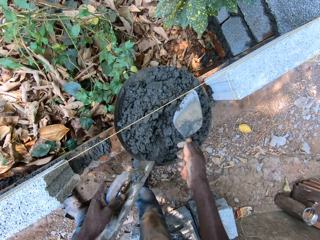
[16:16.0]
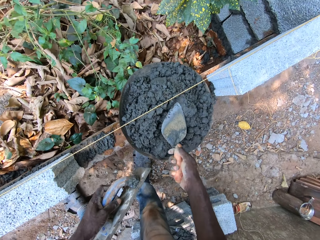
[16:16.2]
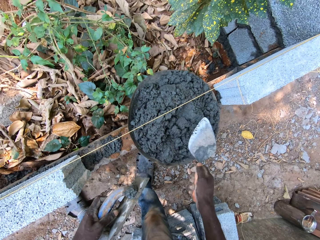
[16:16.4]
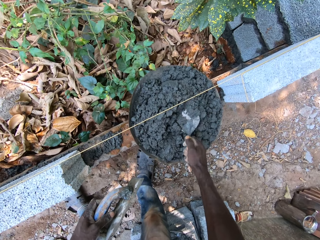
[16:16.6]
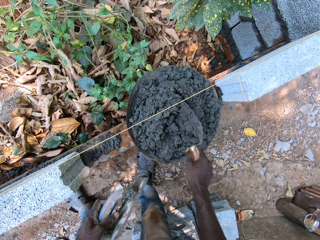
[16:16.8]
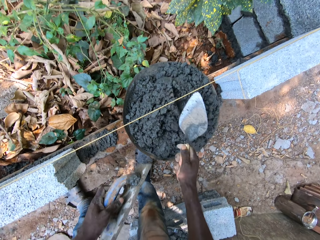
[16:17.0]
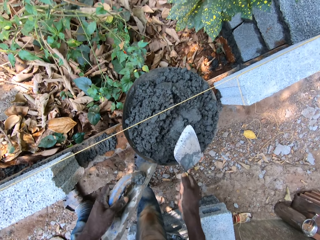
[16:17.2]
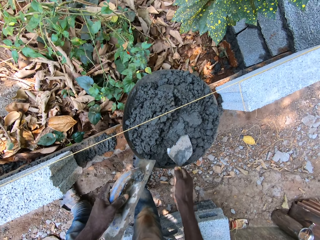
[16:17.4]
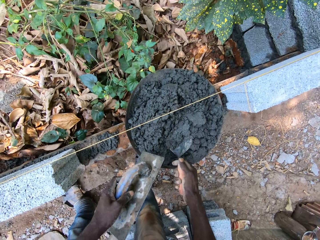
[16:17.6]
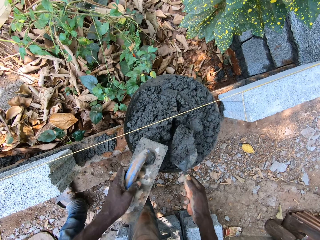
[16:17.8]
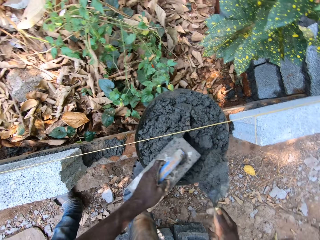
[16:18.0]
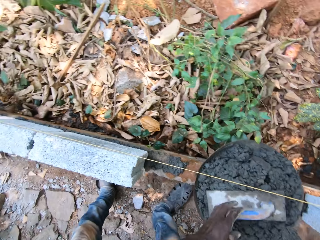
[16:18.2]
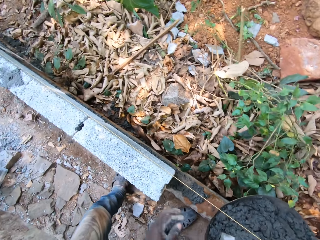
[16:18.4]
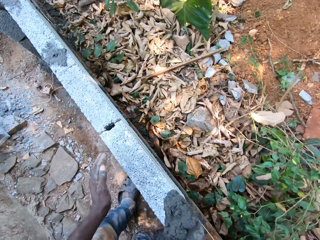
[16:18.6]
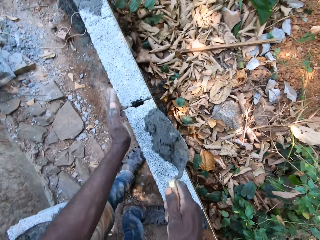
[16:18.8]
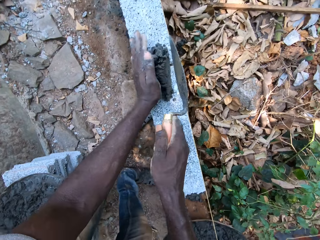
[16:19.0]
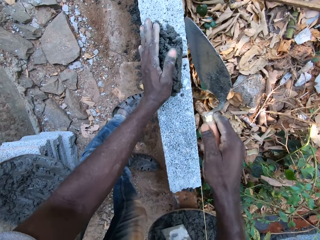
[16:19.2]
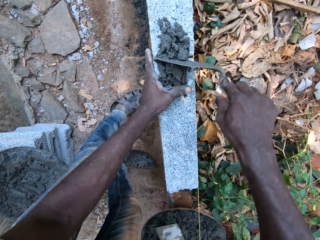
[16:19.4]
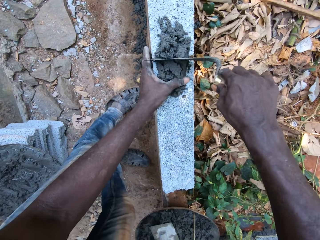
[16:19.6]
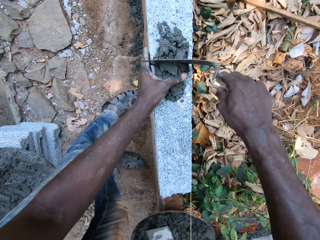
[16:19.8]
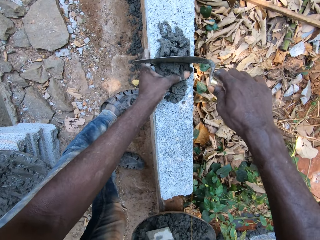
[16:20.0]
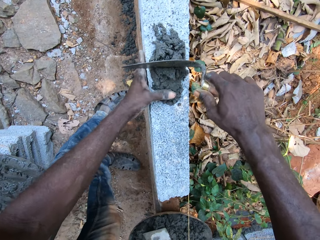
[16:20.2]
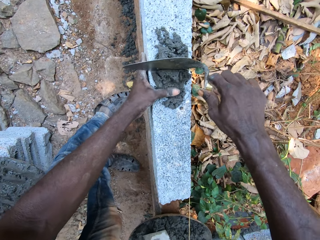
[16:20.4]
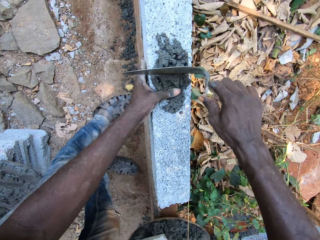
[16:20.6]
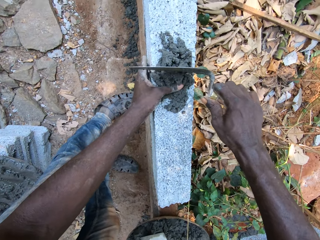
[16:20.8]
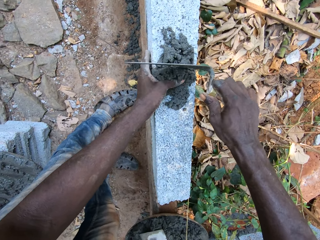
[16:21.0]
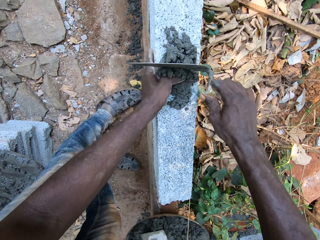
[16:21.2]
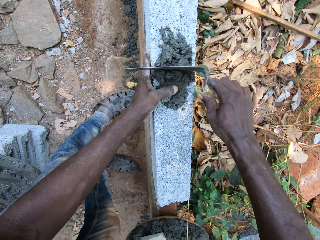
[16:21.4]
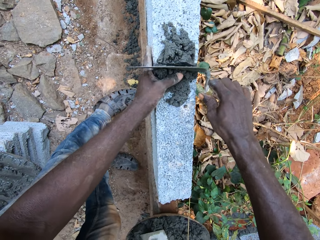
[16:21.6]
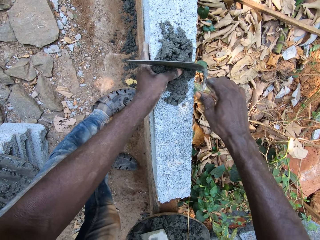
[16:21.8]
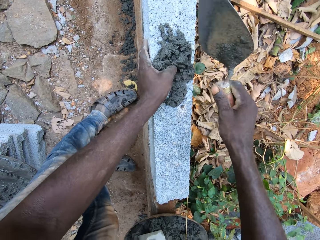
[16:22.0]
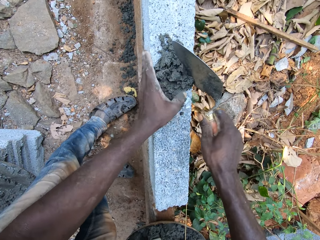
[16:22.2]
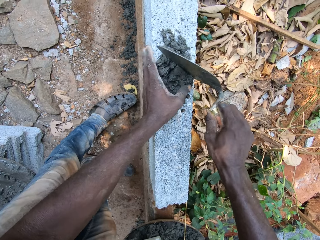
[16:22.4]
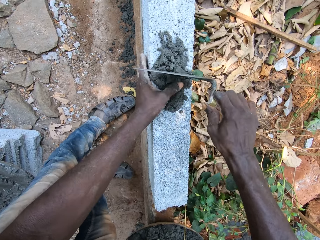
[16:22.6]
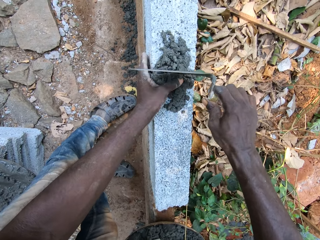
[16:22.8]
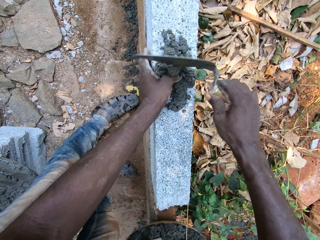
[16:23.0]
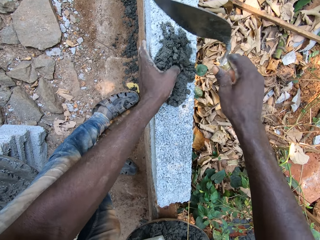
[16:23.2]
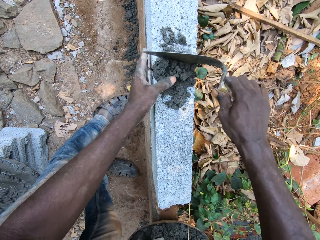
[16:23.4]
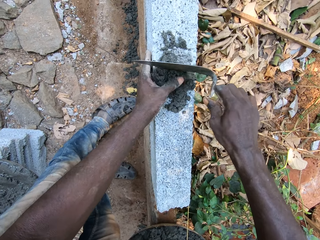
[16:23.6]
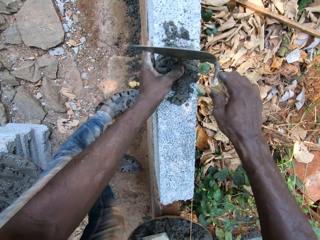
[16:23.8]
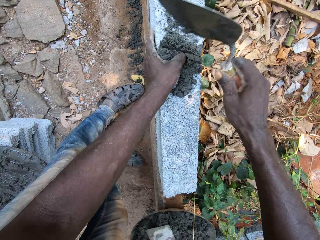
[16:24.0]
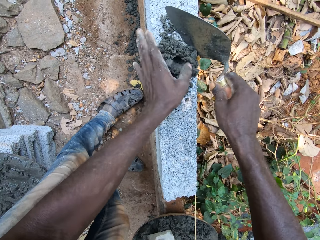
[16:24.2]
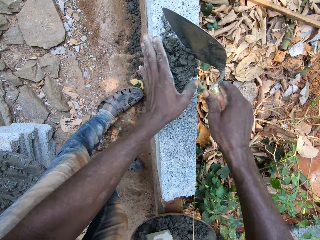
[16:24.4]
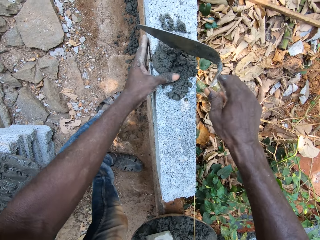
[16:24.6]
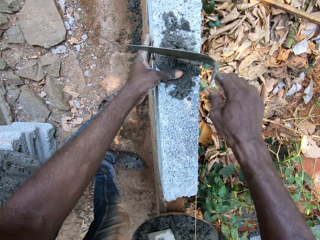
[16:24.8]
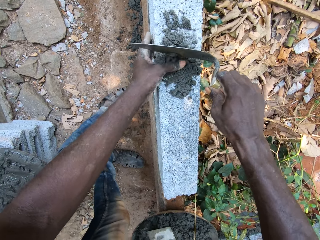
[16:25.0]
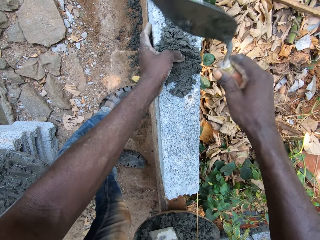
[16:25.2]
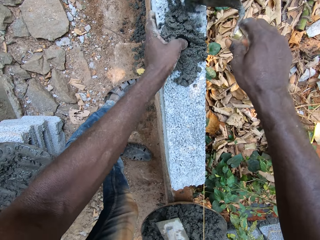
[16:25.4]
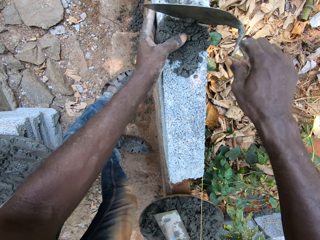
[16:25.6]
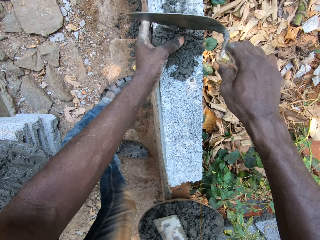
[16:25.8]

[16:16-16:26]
The camera wearer picks up the plastering trowel from the pan of concrete with his left hand. He mixes the concrete in the pan with the hand trowel in his right hand. He scoops sand with the brick trowel. He drops the plastering trowel in his left hand in the pan. He drops sand on the bricks. He places his left hand beside the bricks. He pours the concrete on the hand trowel in between the bricks with his right hand. He pushes the concrete in between the bricks with the hand trowel in his right hand. He fixes sand on the bricks. He pushes the concrete in between the bricks with his left hand.

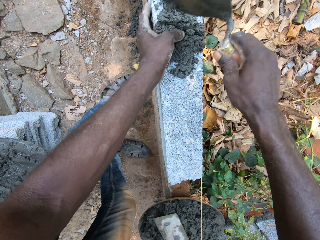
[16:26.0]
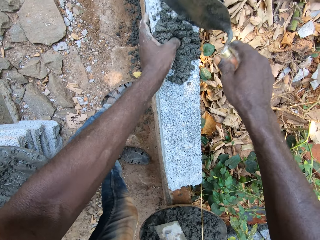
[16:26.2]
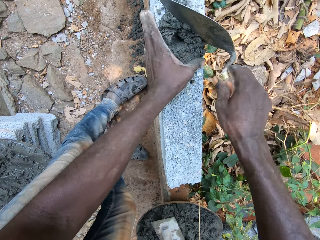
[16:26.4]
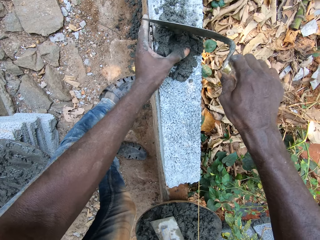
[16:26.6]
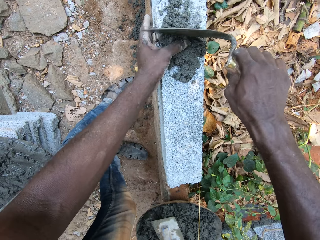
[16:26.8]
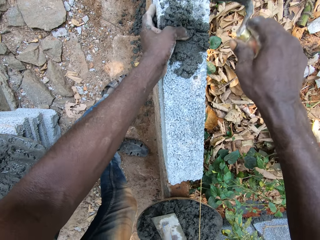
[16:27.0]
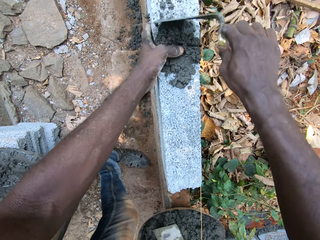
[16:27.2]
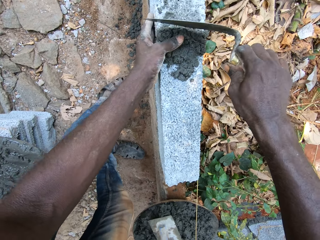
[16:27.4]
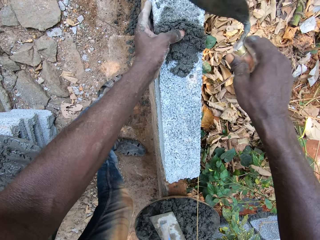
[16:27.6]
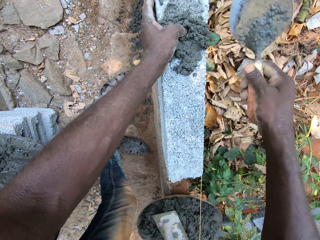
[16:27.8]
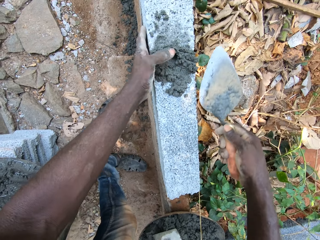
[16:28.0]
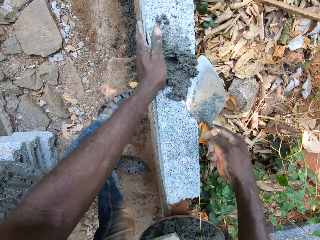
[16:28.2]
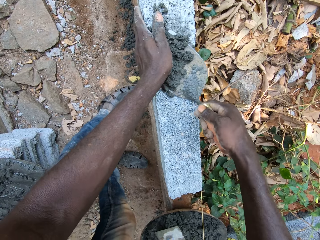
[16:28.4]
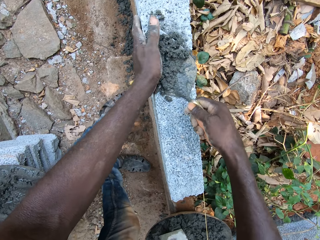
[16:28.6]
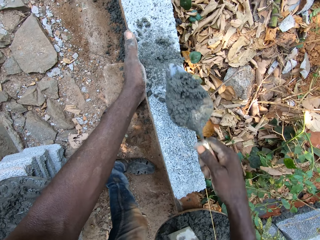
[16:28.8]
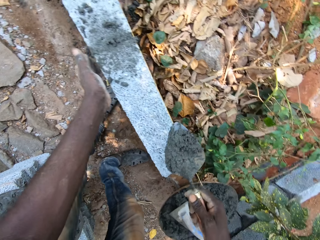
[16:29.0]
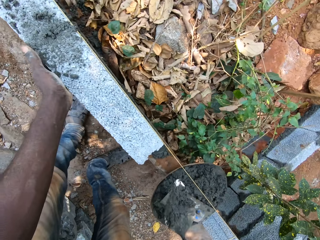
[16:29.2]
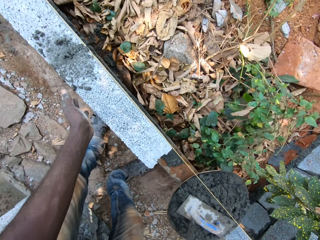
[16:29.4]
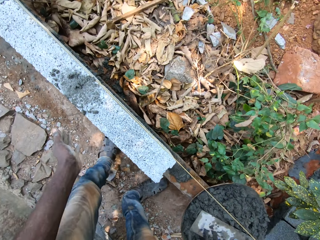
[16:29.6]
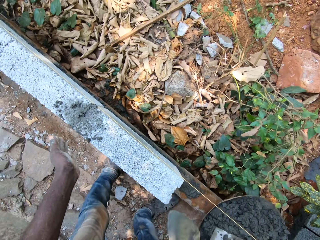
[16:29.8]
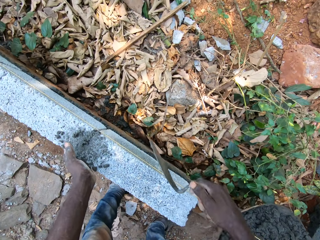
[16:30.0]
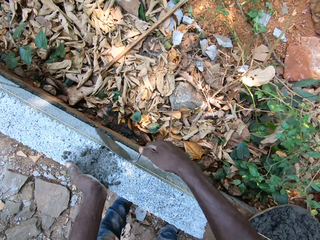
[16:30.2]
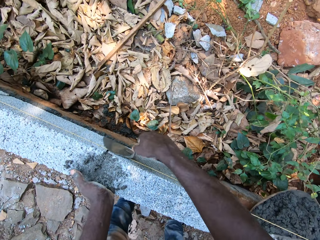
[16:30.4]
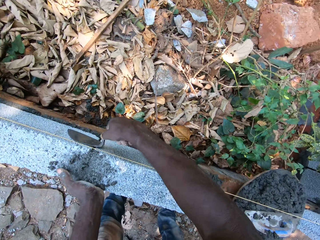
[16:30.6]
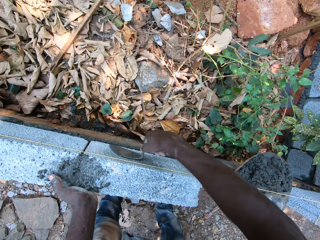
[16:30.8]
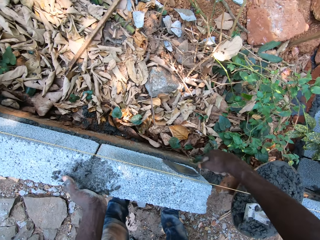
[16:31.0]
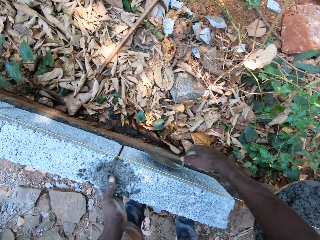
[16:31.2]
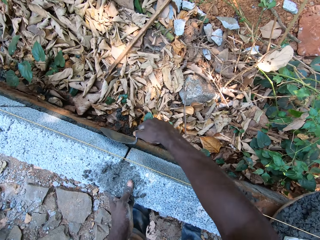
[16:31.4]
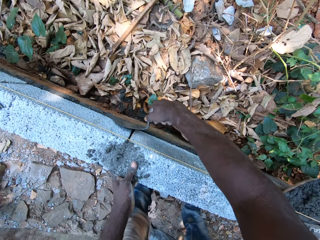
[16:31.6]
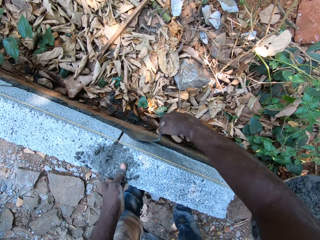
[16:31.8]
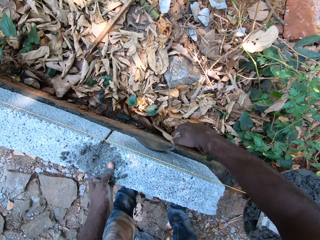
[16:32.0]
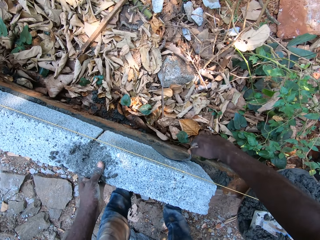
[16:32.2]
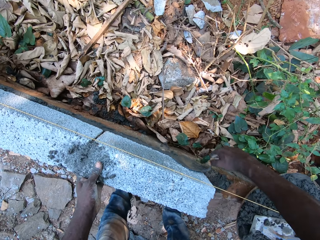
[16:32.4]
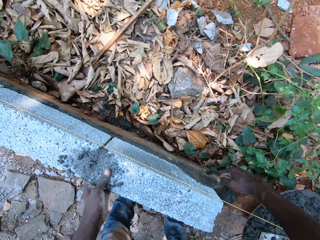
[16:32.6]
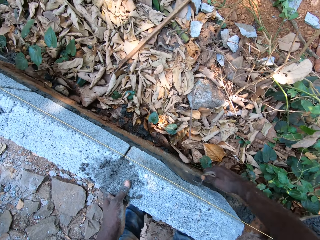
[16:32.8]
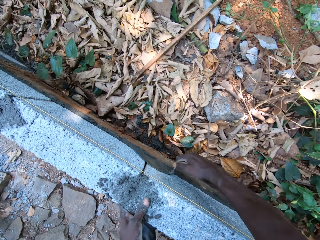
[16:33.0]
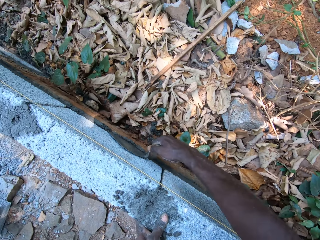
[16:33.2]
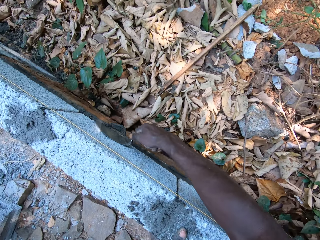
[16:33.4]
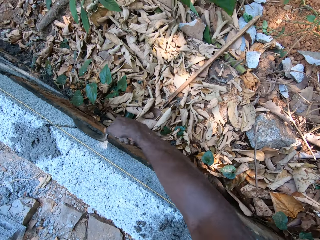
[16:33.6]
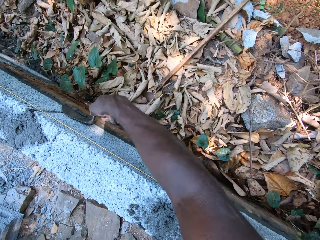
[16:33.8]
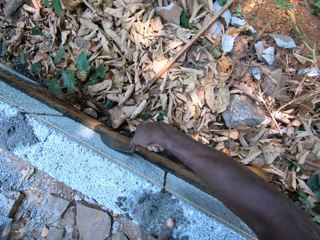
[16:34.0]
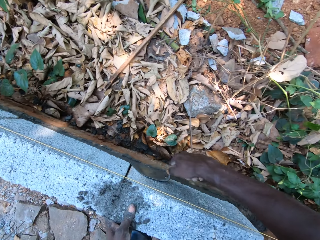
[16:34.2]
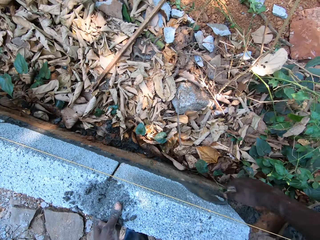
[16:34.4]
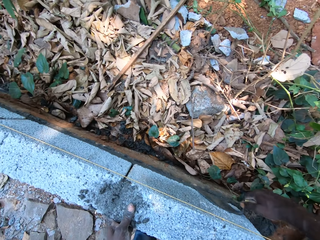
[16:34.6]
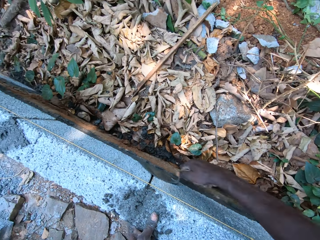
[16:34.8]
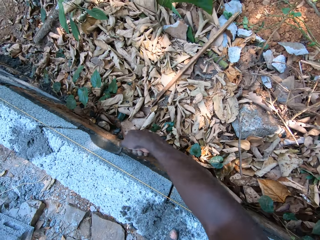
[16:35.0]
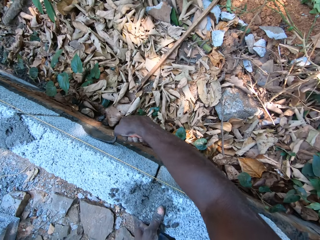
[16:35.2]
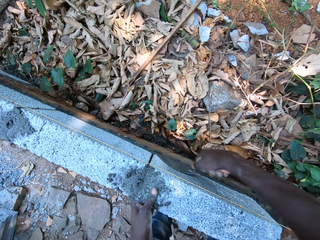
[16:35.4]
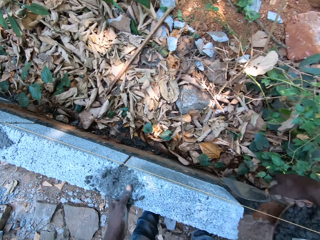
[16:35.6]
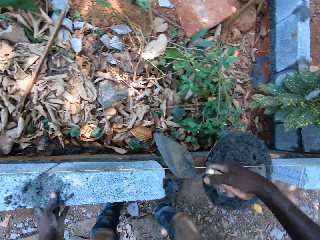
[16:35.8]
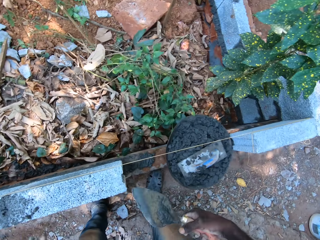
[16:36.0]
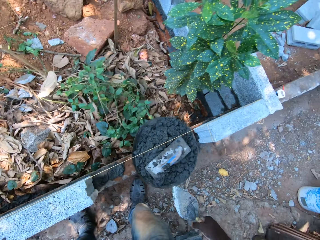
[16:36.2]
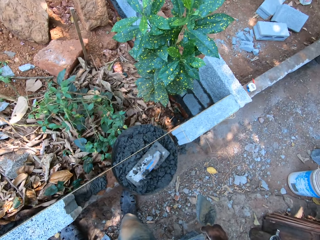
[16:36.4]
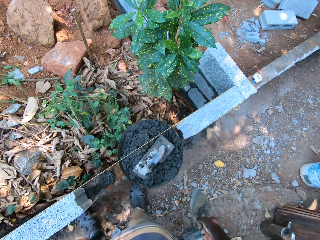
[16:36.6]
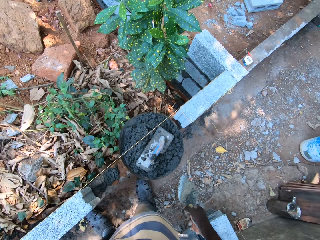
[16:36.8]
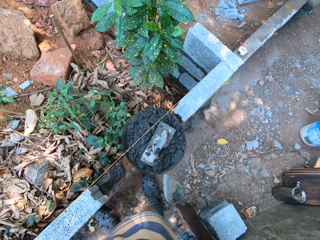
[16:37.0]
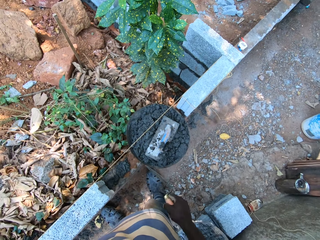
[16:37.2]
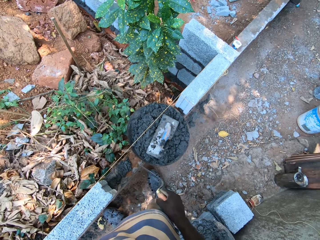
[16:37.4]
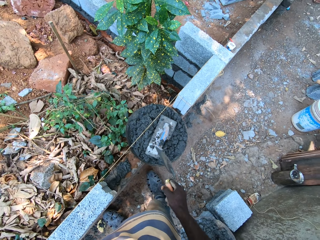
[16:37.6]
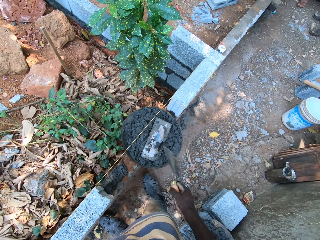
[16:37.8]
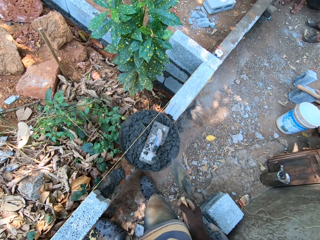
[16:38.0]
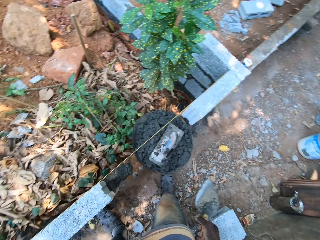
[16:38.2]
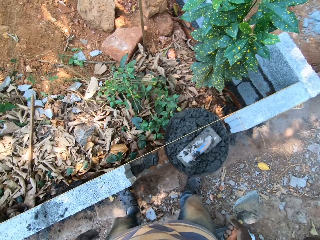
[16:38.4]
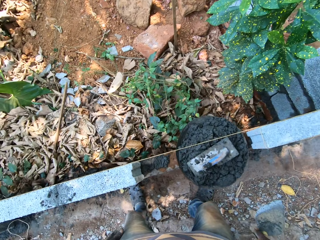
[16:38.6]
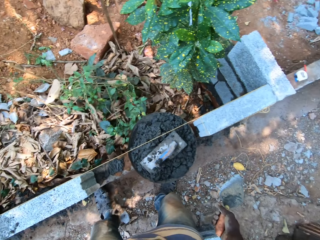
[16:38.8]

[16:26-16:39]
The camera wearer packs some concrete from the brick with the hand trowel in his right hand. He removes leaves with the brick trowel. He pours the concrete on the hand trowel into the pan with his right hand. He places his left hand beside the bricks. He rubs the hand trowel in his right hand against the bricks.
